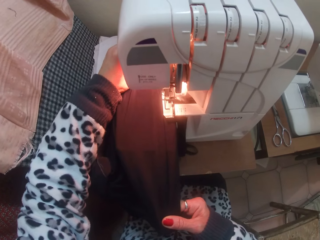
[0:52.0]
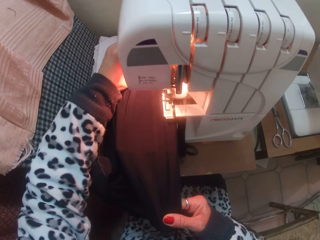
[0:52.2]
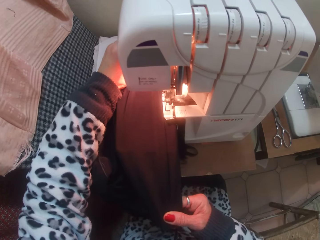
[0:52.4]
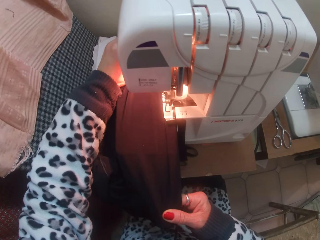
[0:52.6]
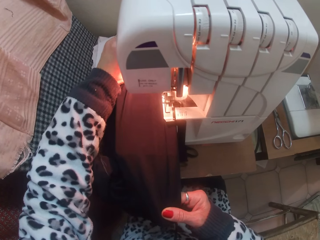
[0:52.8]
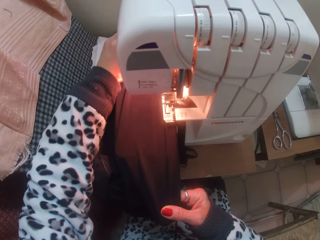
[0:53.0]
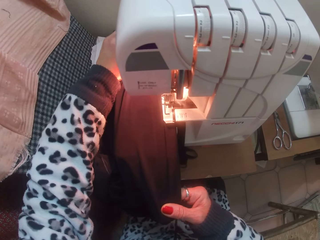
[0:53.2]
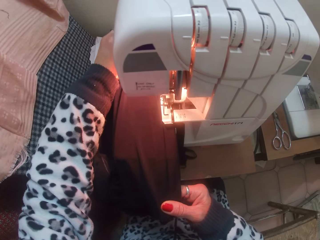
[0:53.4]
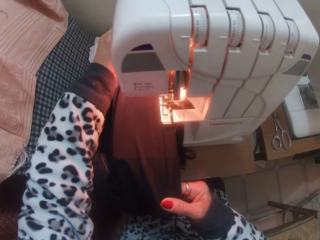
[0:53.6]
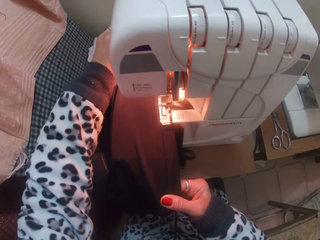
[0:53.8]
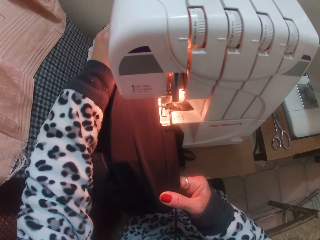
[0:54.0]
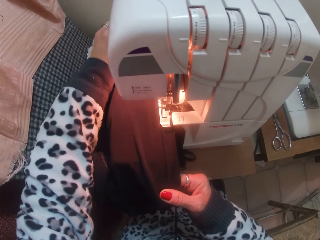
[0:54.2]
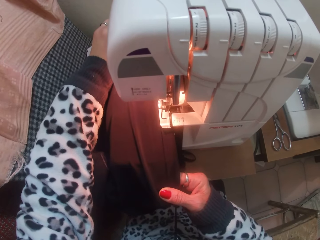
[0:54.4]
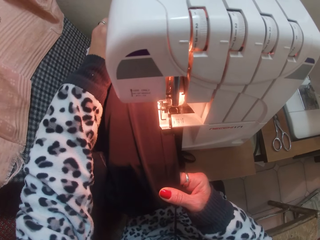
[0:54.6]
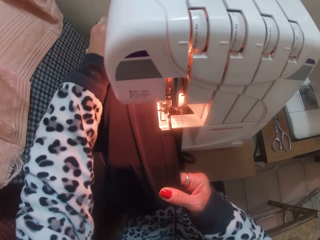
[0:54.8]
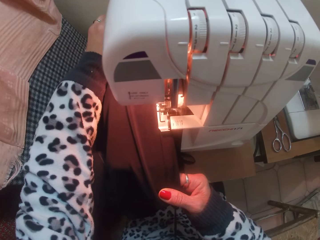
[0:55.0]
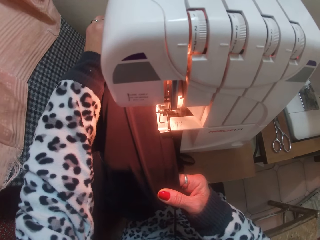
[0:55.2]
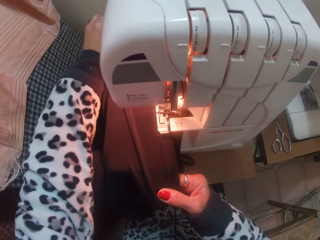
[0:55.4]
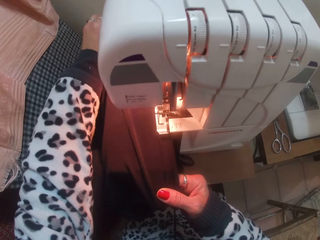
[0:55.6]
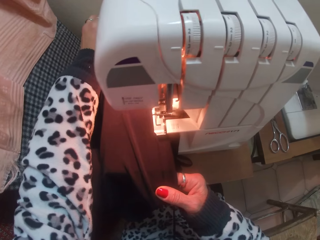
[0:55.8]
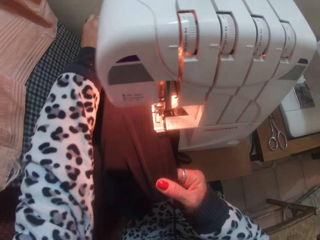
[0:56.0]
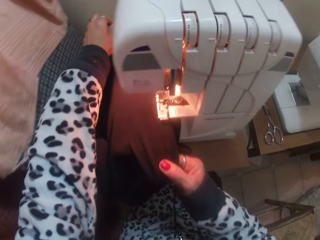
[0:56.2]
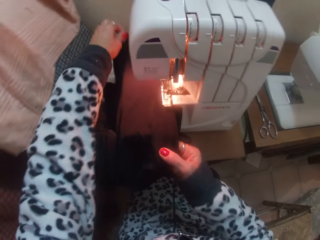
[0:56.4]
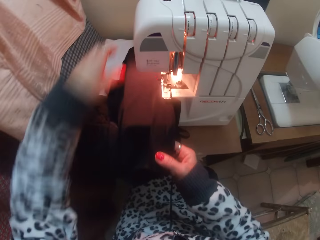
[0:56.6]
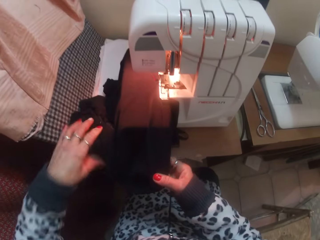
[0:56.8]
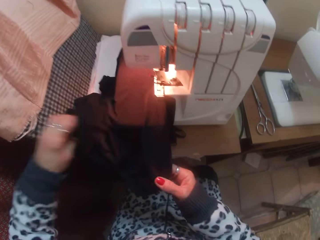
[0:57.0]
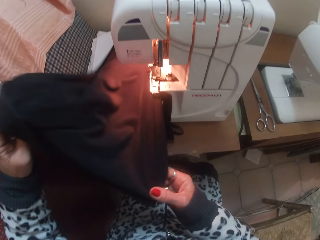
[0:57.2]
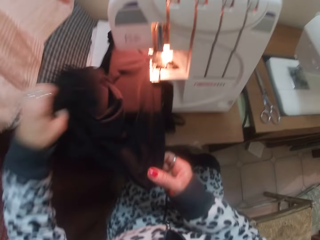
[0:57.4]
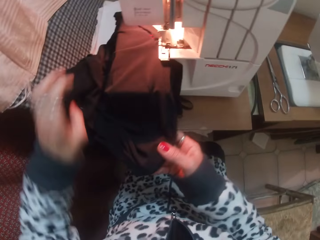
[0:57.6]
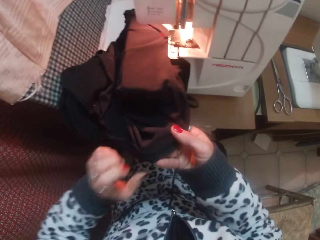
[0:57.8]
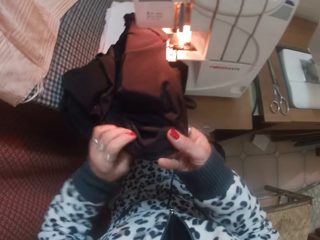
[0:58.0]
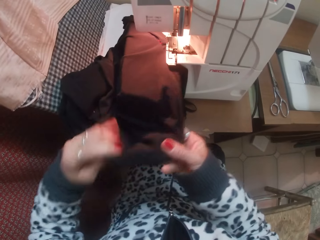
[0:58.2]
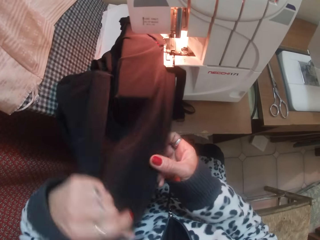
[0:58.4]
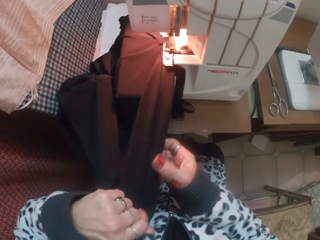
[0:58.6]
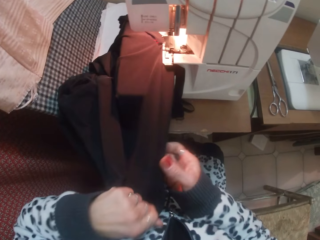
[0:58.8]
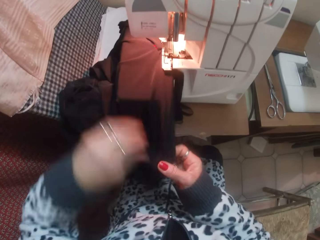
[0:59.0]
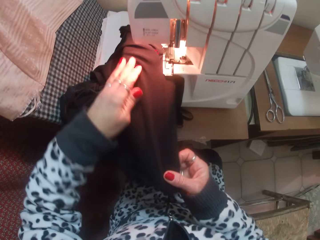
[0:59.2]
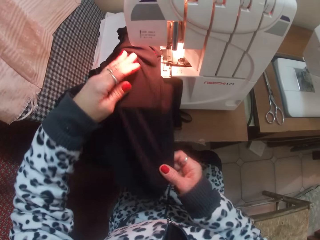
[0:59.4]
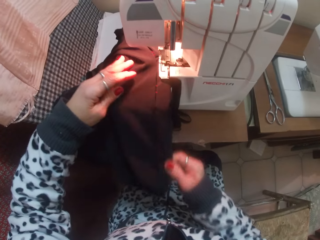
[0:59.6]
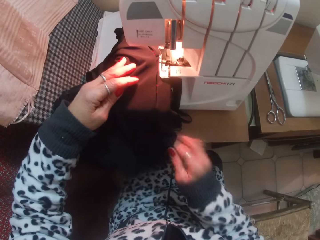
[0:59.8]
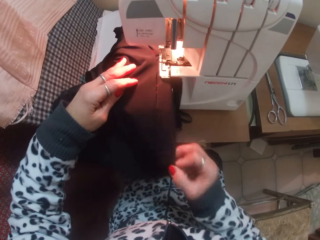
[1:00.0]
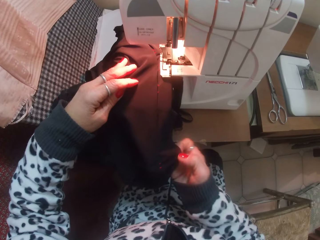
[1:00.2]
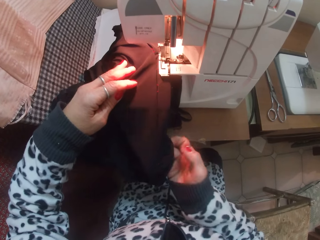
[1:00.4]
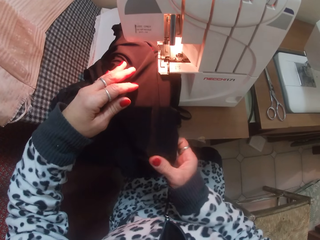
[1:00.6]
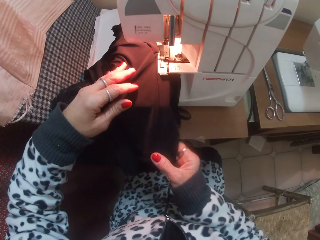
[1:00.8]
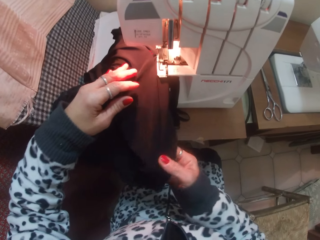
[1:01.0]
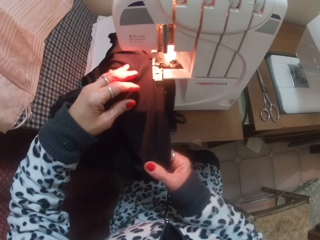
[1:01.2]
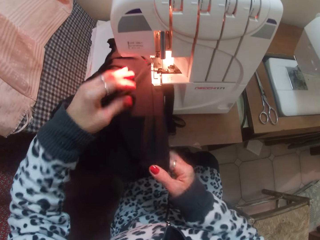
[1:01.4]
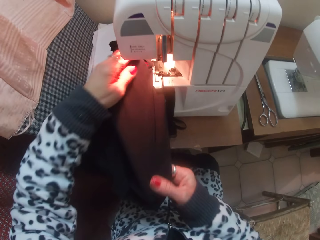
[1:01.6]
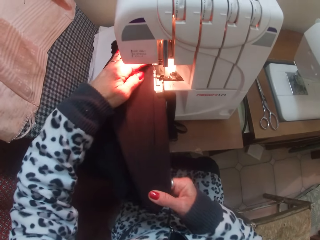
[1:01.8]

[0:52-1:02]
The camera wearer sews a piece of cloth with a sewing machine. They straighten the cloth.

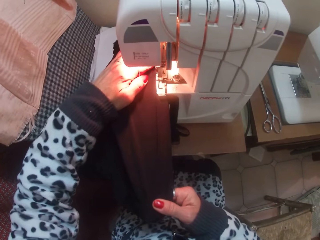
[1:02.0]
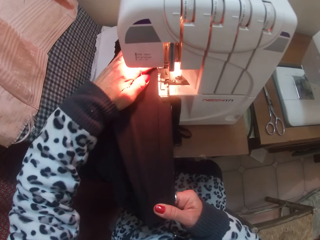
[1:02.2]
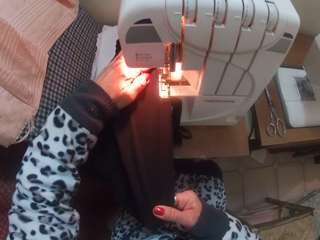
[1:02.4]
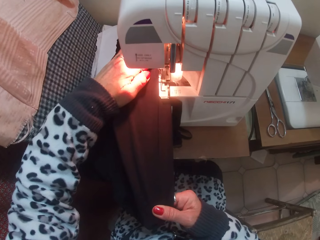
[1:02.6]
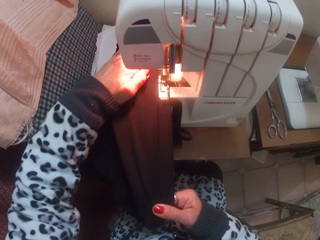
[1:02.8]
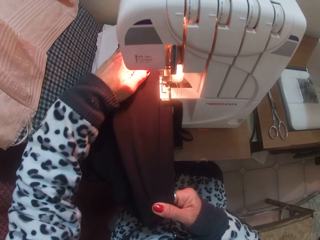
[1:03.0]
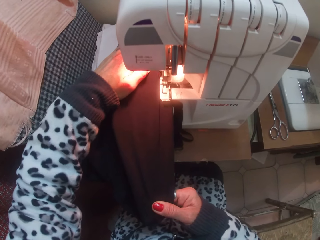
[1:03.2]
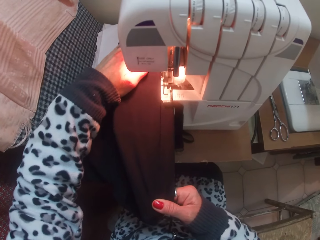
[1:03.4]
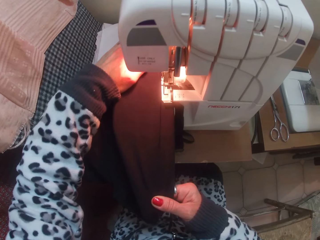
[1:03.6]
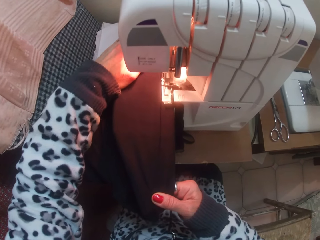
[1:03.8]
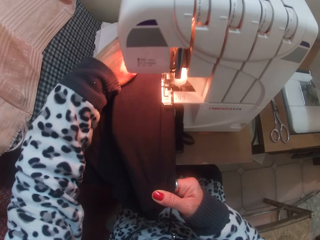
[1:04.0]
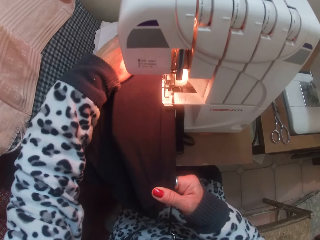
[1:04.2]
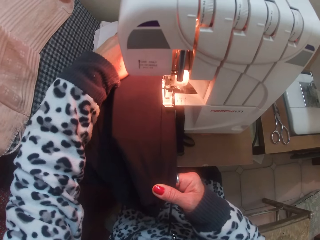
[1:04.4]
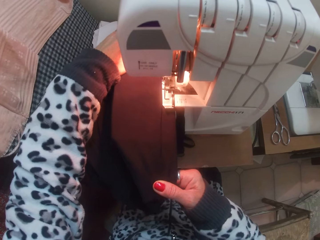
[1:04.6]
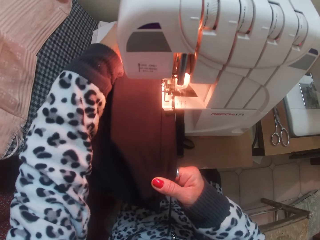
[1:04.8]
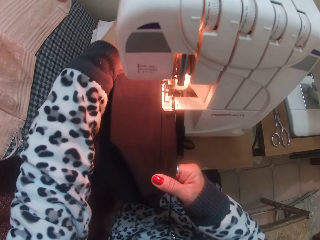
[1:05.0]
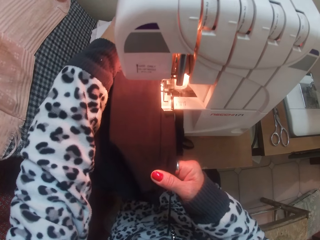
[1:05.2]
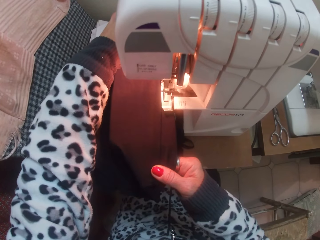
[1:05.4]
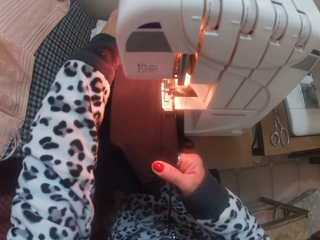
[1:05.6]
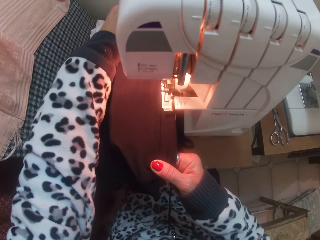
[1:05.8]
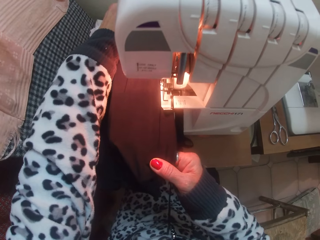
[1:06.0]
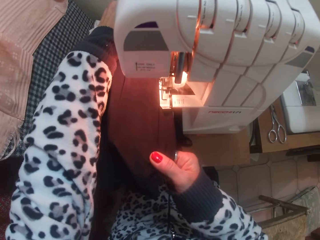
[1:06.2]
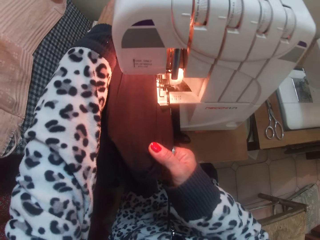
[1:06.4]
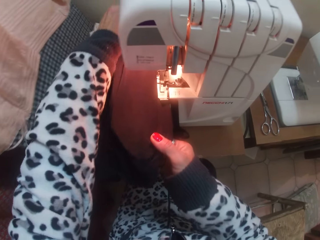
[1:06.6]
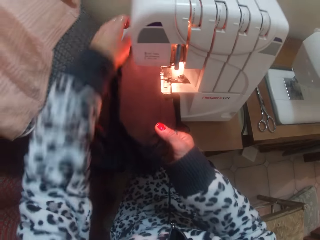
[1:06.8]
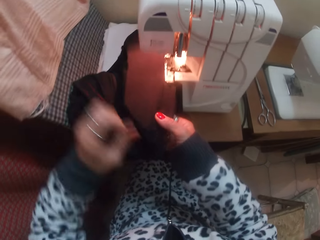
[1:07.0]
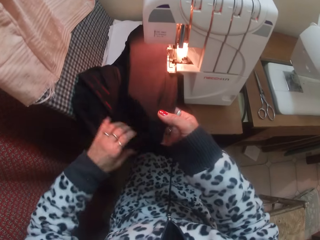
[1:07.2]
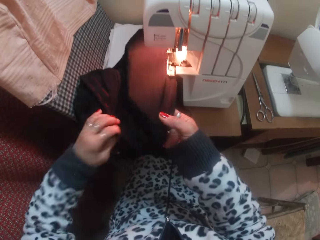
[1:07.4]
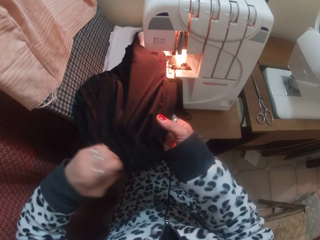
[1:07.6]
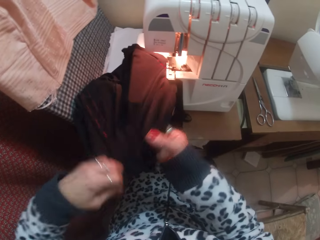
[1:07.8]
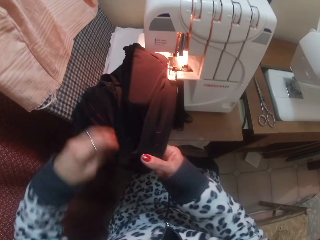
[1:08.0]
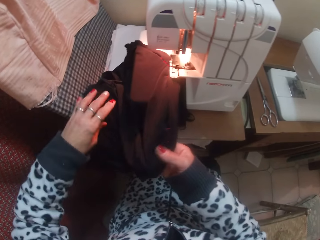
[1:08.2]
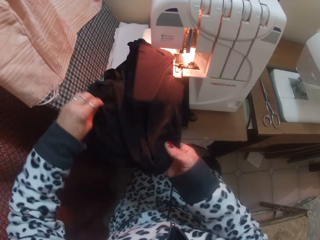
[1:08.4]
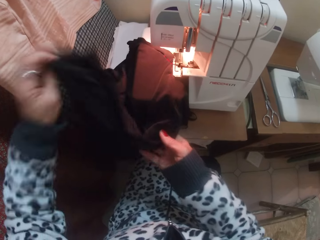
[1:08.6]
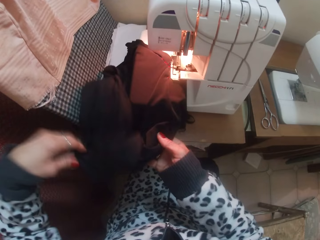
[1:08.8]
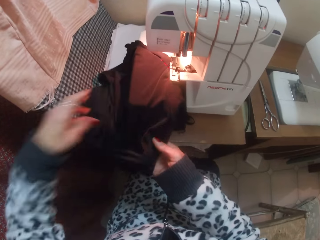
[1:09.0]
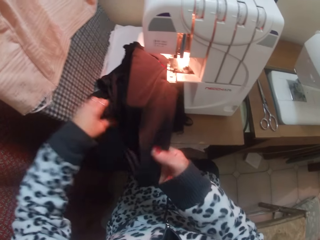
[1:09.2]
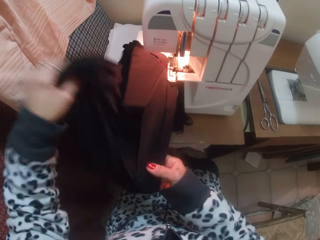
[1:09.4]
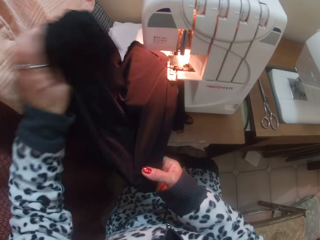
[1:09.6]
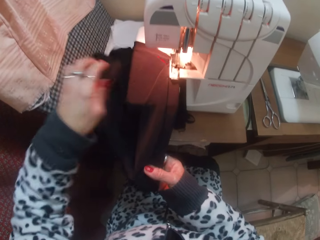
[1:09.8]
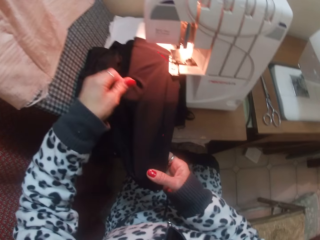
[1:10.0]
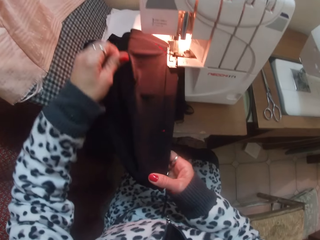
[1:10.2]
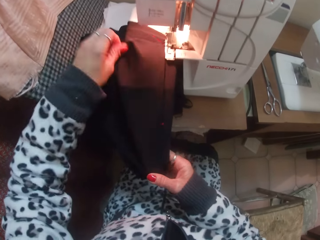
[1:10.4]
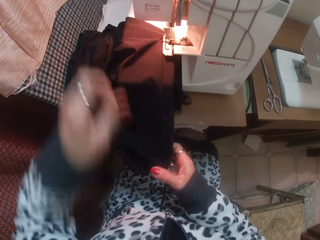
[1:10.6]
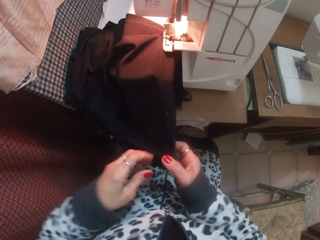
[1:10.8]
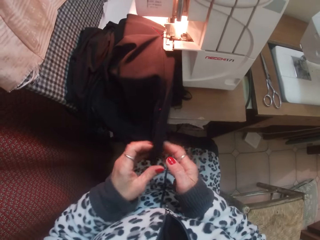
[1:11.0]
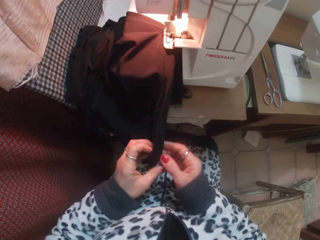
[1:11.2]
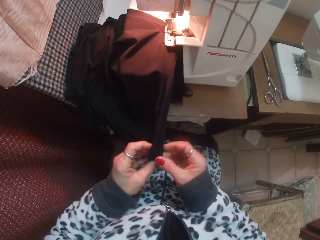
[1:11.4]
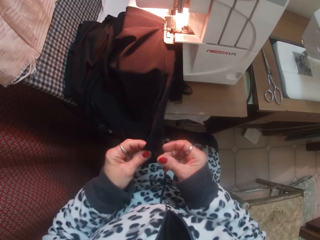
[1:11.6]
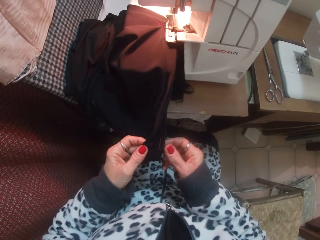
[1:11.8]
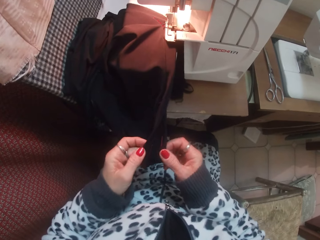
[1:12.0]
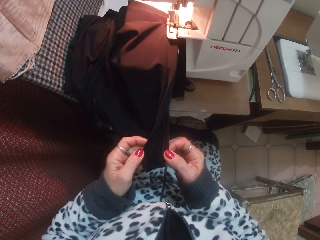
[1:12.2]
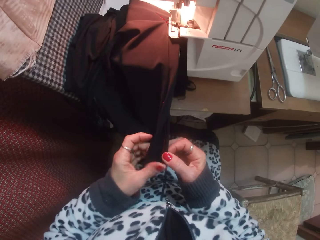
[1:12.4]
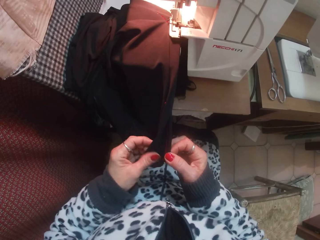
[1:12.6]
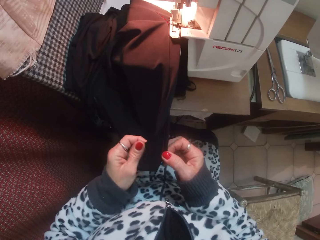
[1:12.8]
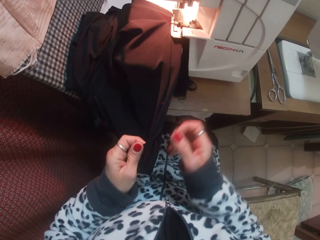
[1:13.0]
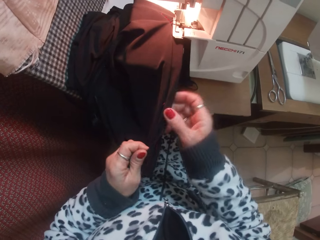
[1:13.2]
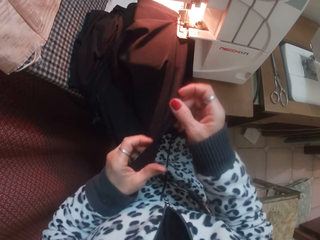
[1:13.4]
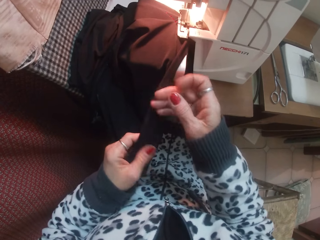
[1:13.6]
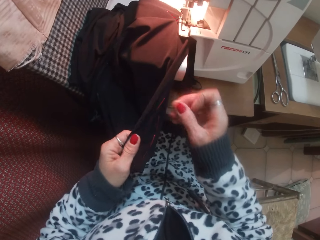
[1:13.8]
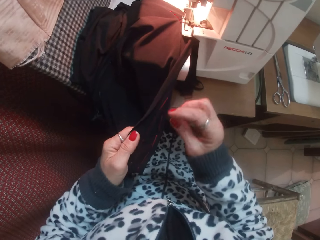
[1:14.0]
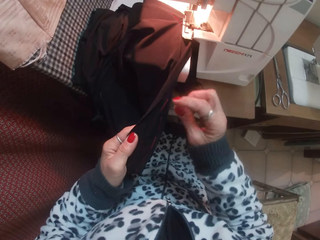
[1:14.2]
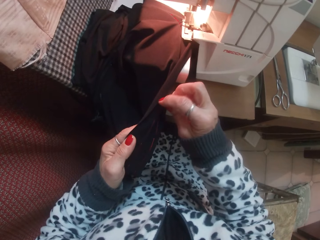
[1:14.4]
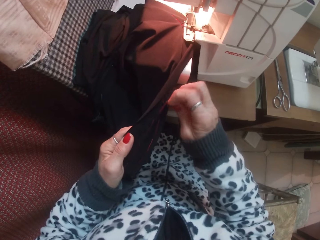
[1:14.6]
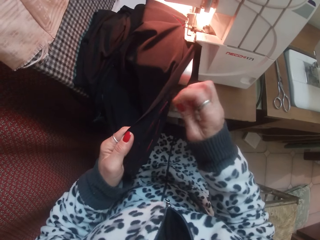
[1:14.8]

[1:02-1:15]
The camera wearer sews a piece of cloth with a sewing machine. They straighten the cloth.
